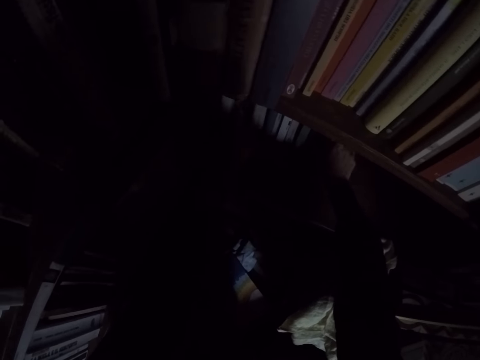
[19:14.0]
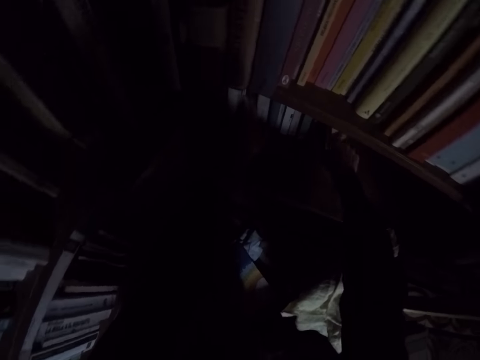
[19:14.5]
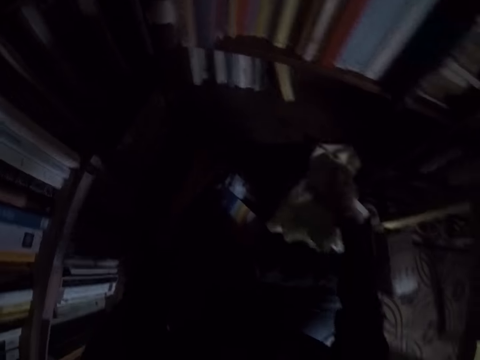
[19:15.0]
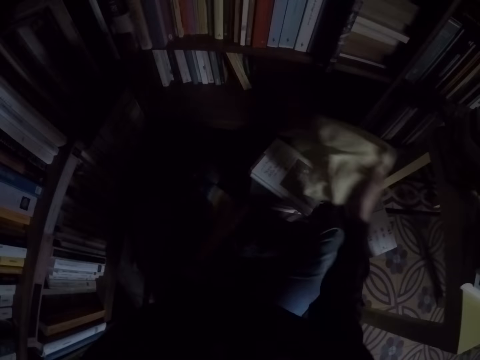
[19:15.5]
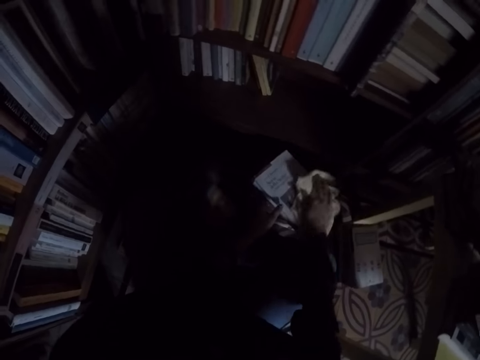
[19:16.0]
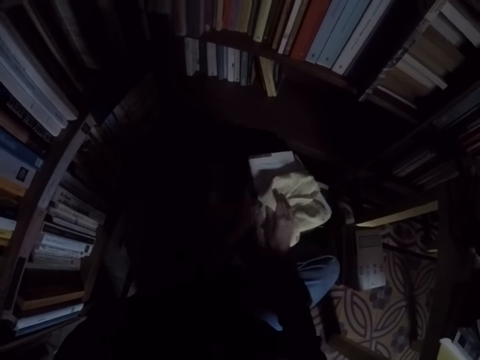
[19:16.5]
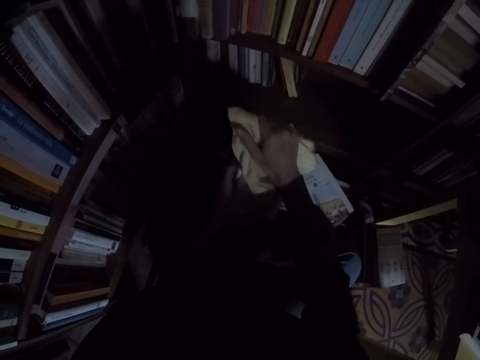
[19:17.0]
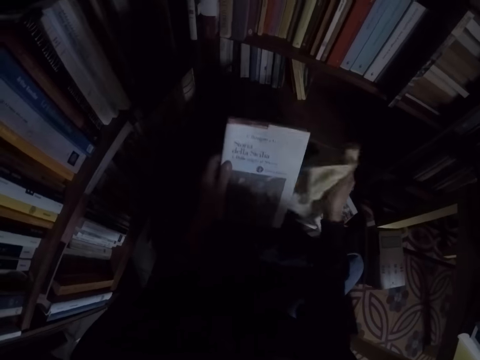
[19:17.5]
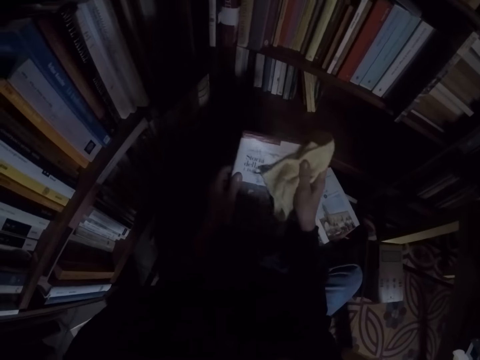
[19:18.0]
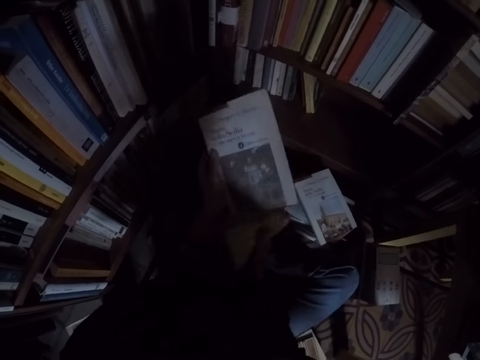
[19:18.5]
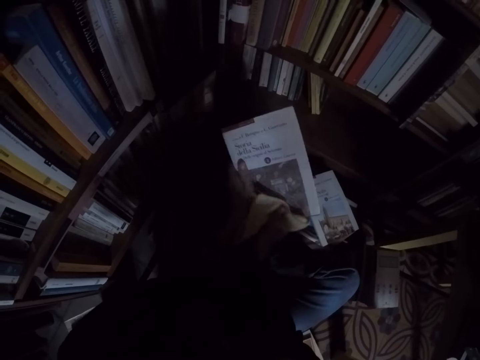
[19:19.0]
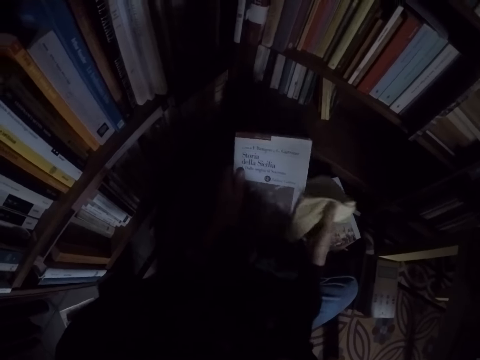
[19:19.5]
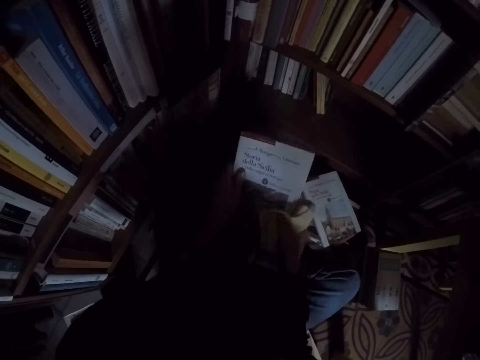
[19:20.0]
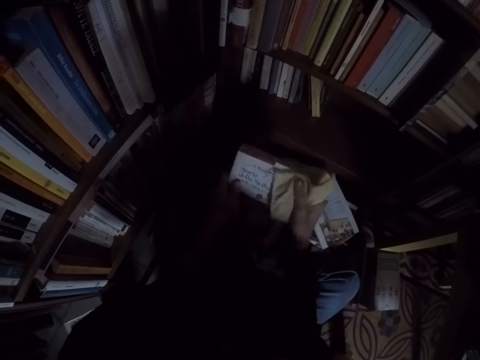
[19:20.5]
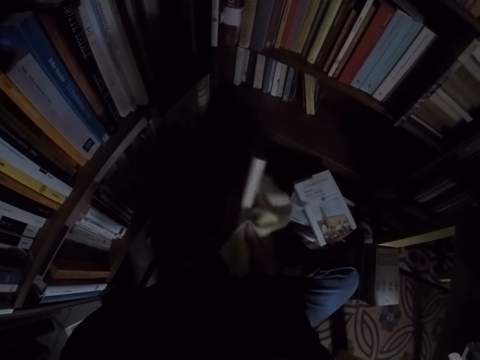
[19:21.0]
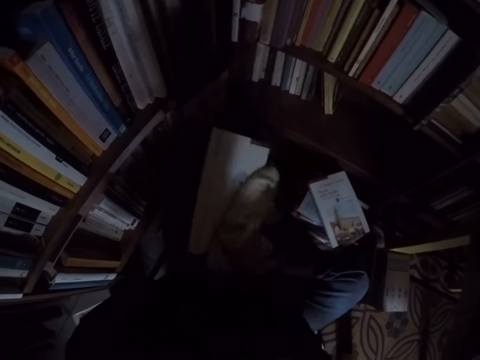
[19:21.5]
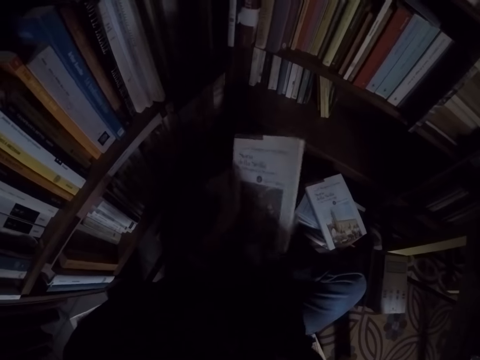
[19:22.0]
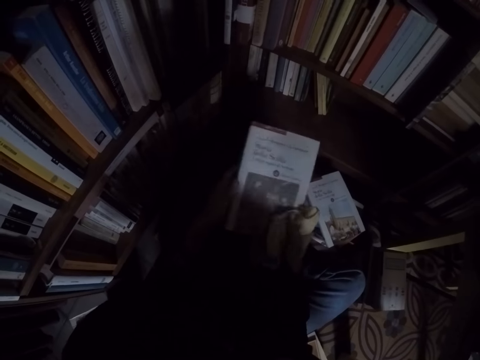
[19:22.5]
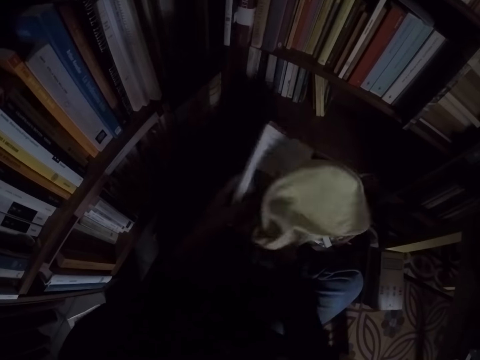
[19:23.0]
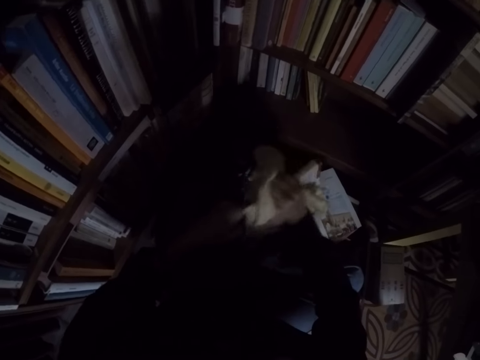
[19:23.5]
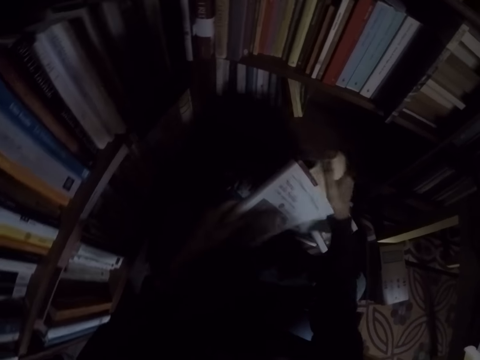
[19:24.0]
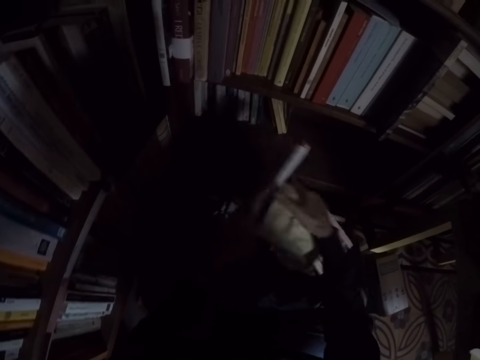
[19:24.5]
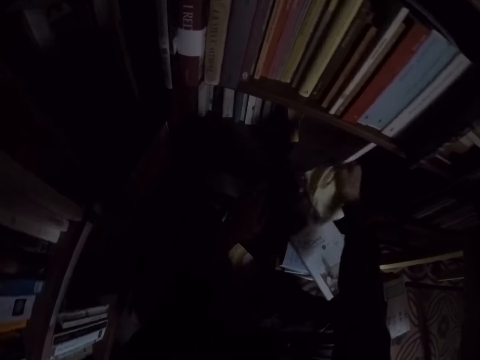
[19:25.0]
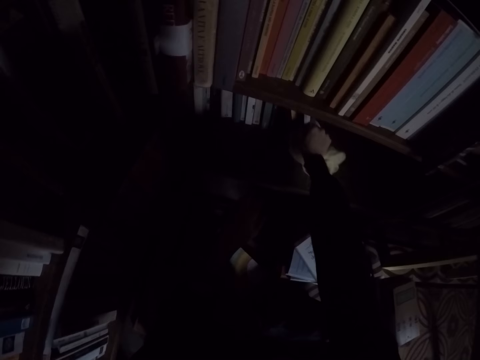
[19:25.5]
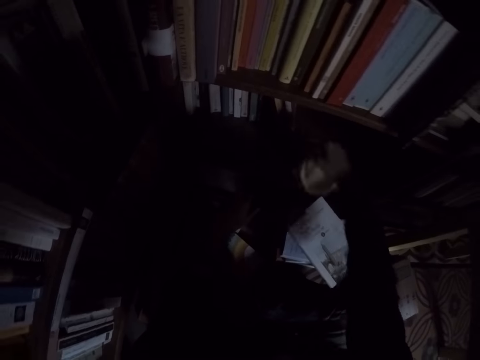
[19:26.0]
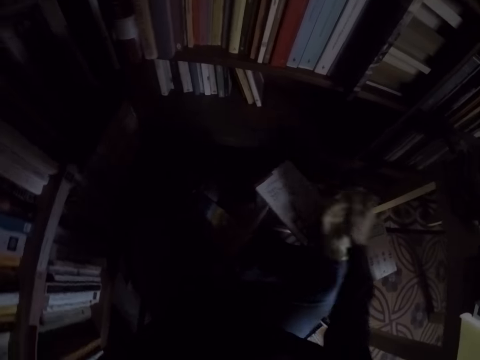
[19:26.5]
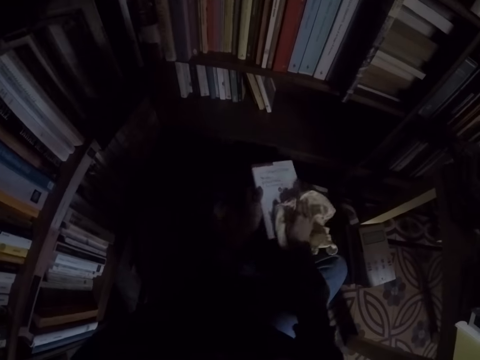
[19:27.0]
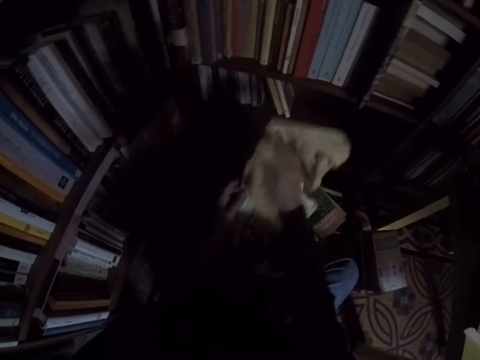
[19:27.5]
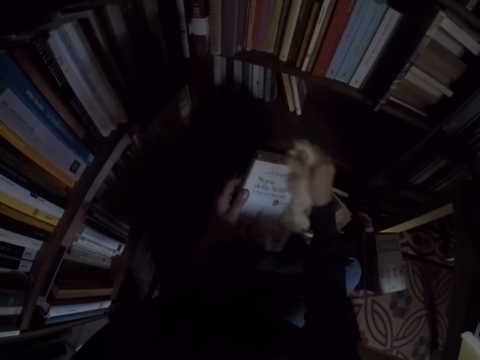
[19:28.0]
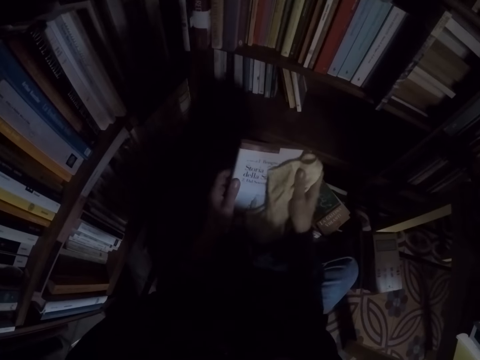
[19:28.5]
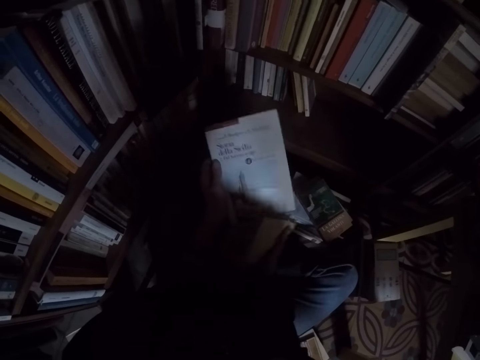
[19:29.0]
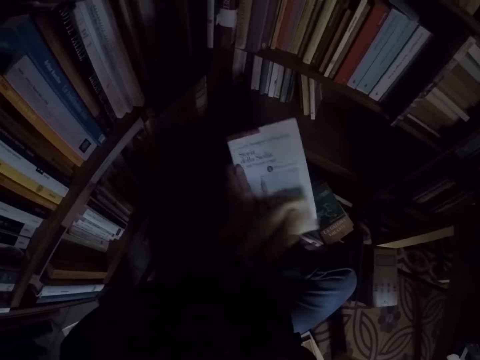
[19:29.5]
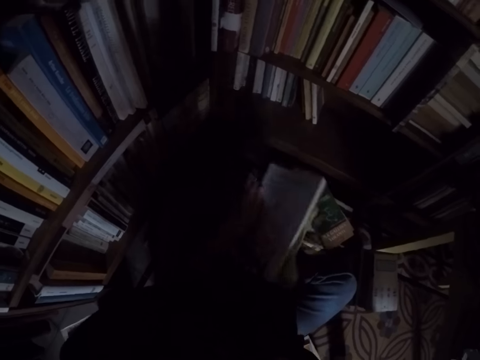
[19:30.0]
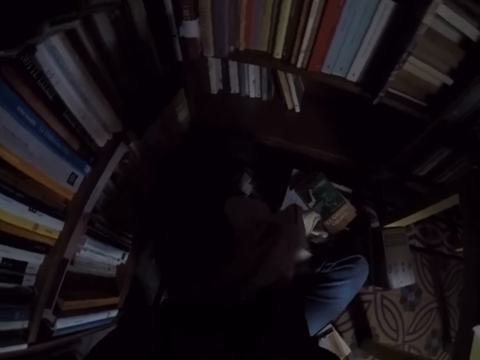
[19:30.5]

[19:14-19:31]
The camera wearer picks up the rag on the pile of books. They take the book from the pile of books. They clean the book with the rag. They place the book in the bookshelf. They take another book from the pile of books. They clean the book with the rag.

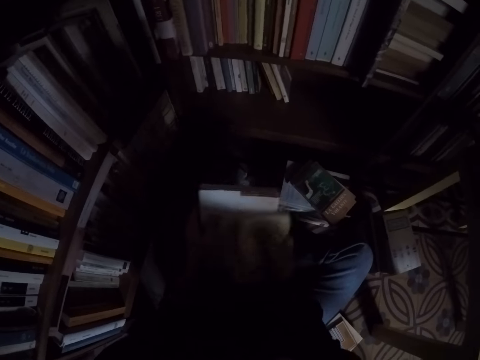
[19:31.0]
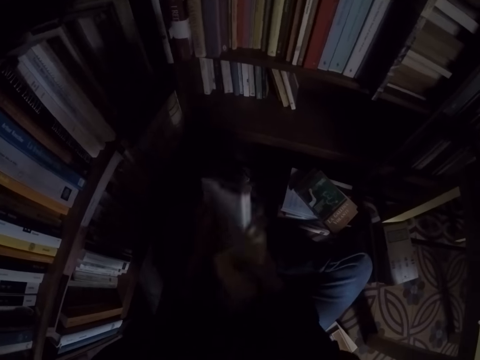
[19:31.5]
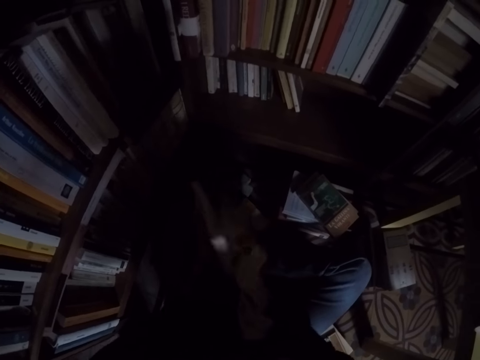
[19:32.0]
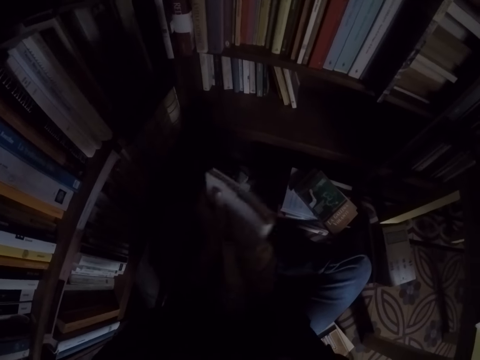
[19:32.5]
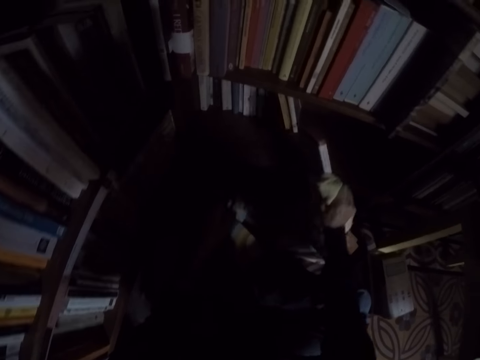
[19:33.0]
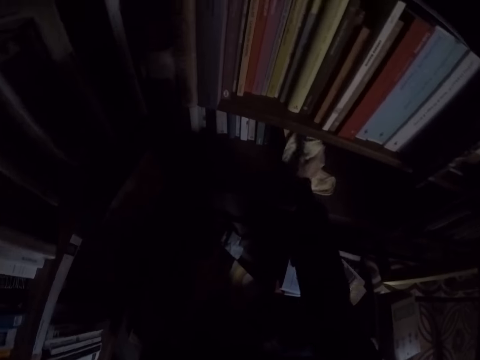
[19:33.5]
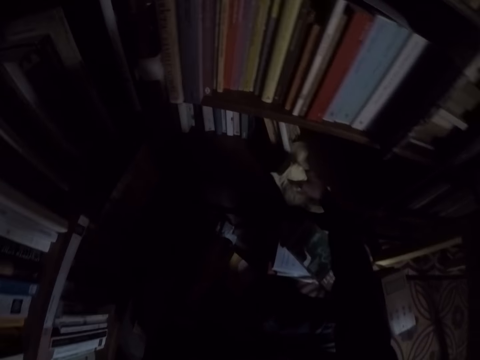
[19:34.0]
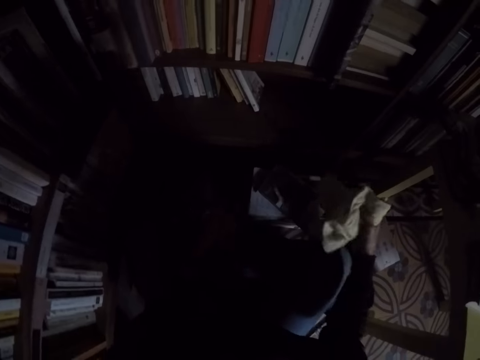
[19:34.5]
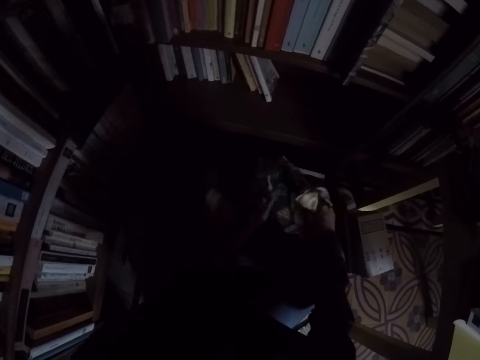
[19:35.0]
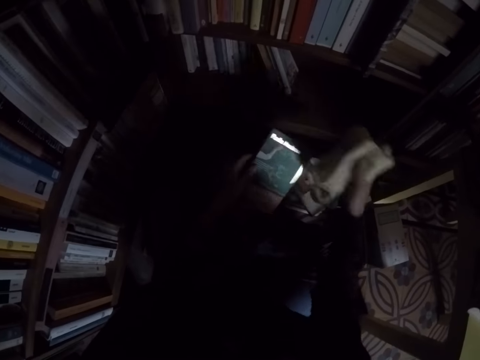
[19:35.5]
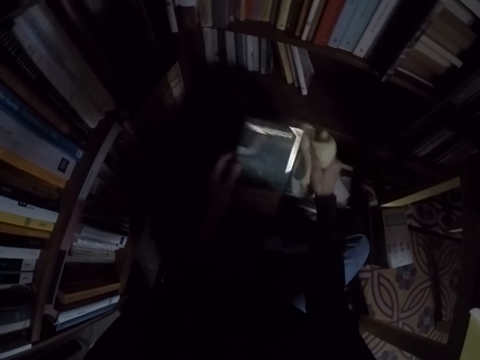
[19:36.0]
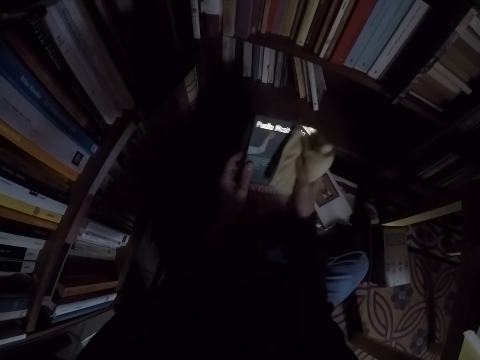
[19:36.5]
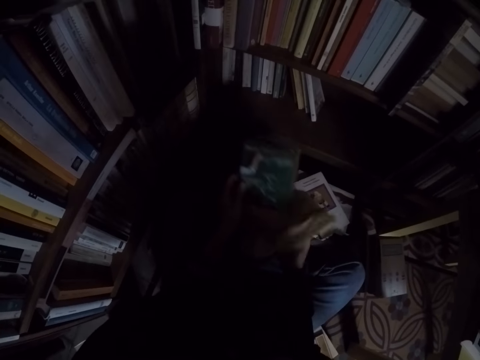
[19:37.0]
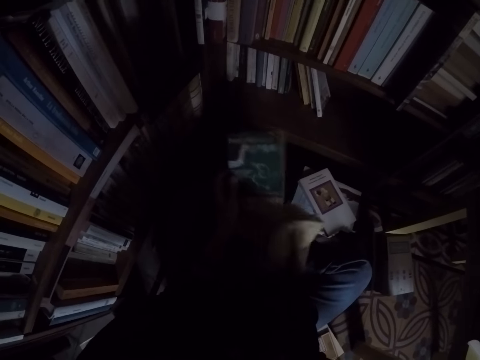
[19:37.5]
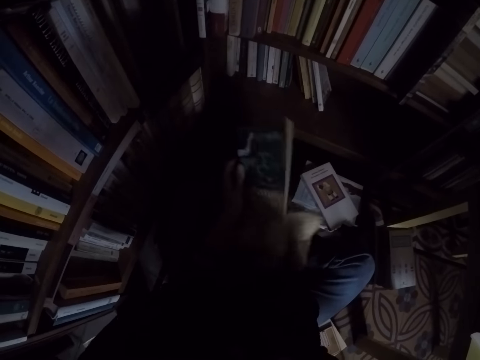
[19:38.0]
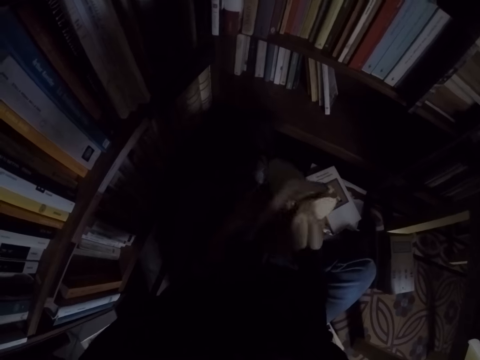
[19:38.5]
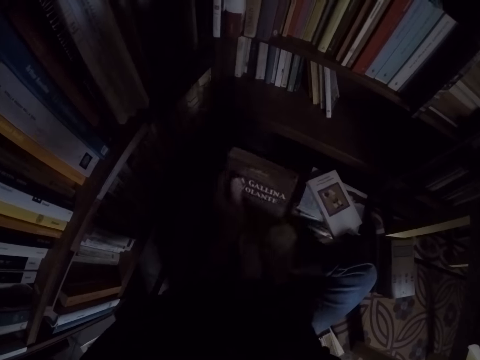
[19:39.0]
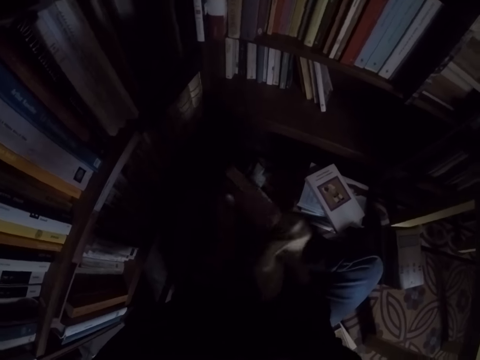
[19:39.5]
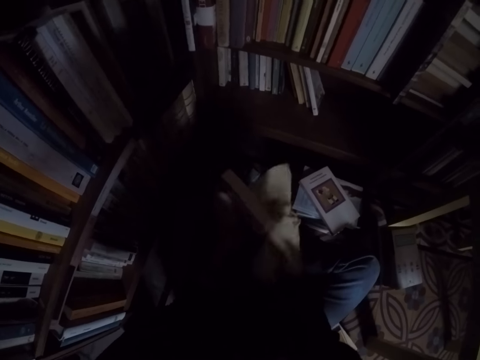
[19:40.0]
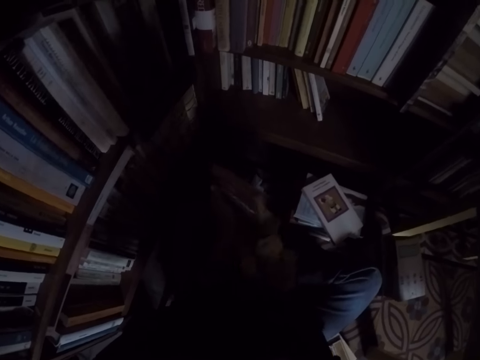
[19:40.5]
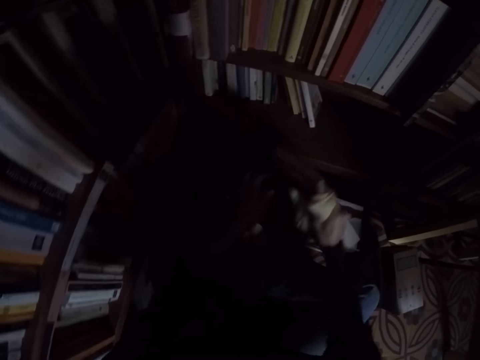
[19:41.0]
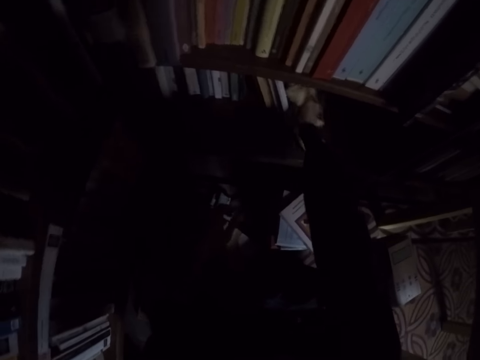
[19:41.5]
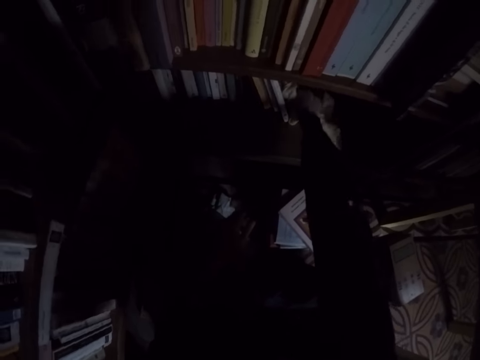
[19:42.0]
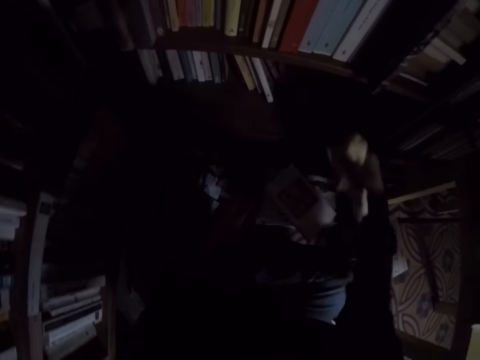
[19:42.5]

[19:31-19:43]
The camera wearer places the book in the bookshelf. They take another book from the pile of books. They clean the book with the rag. They place the book in the bookshelf.
